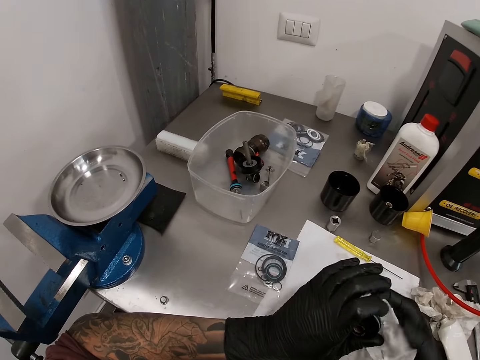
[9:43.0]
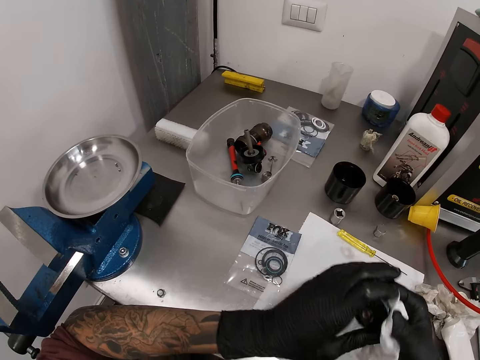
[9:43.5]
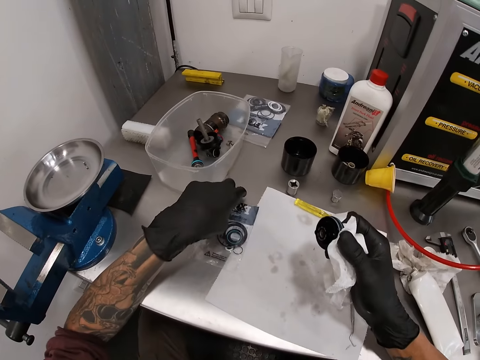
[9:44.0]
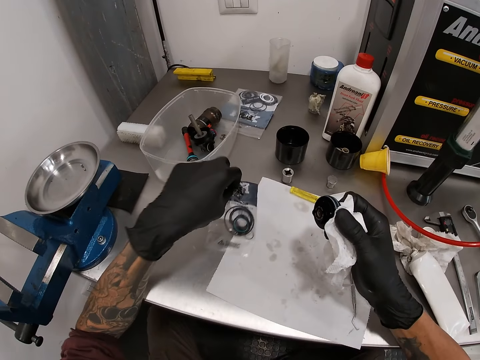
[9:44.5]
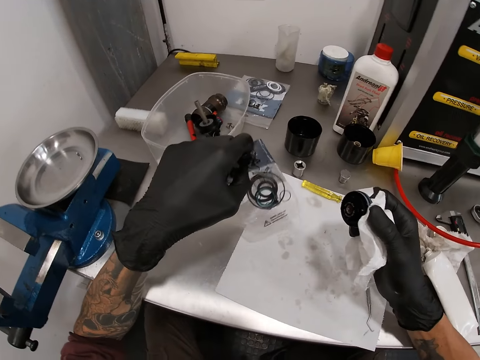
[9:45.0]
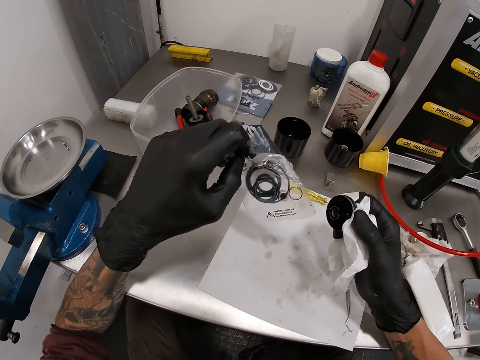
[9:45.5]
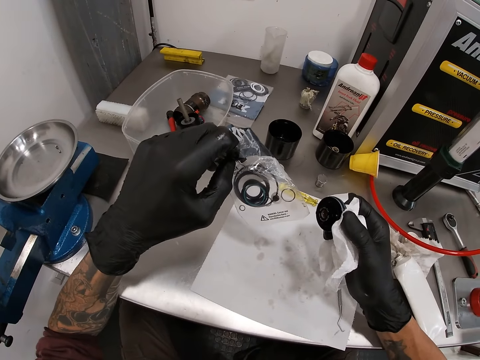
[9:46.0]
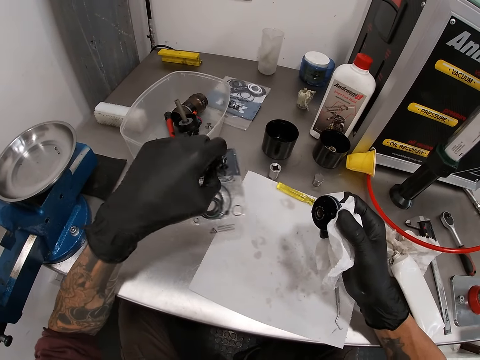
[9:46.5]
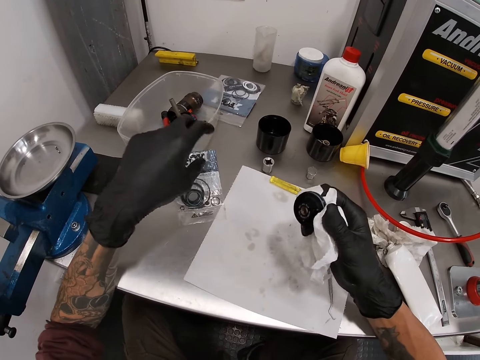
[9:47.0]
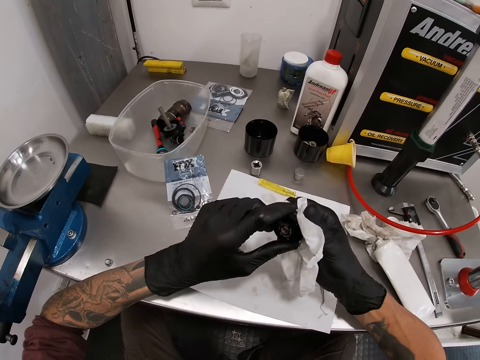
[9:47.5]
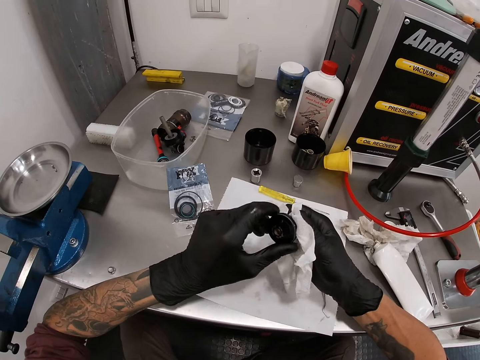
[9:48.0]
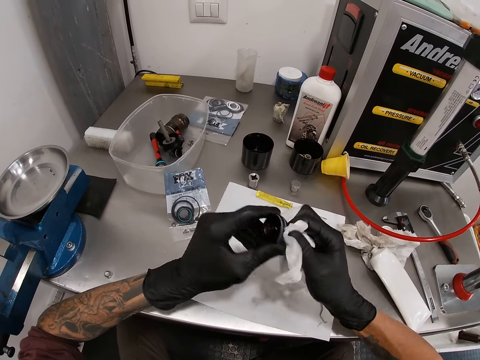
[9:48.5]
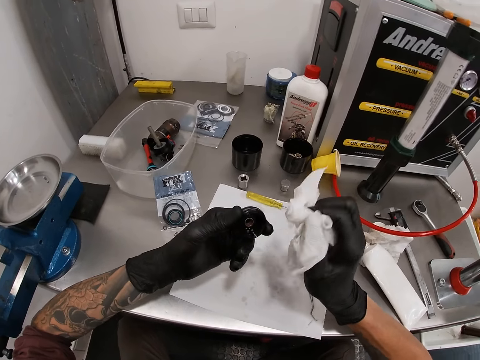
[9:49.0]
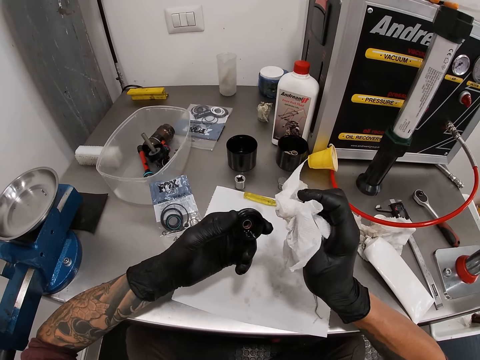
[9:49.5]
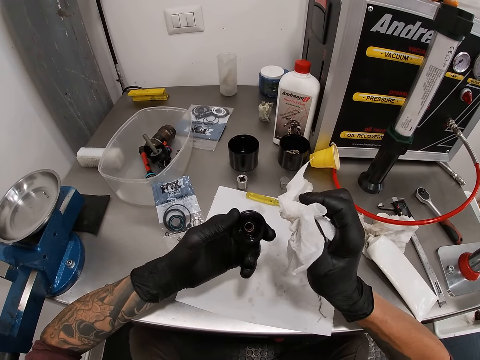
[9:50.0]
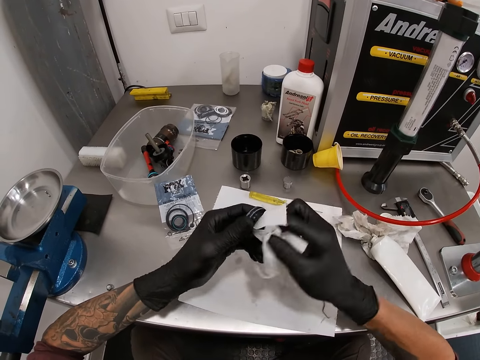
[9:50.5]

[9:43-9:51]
The camera wearer holds the valve cap or pressure regulator and the tissue paper in his right hand. He picks up the packet of washers on the table with his left hand. He holds the nylon packet. He looks at the packet. He drops the packet of washers in his left hand on the table. He holds the valve cap with his left hand. He wipes the valve cap in his left hand with the tissue paper in his right hand. He samples the pressure regulator.

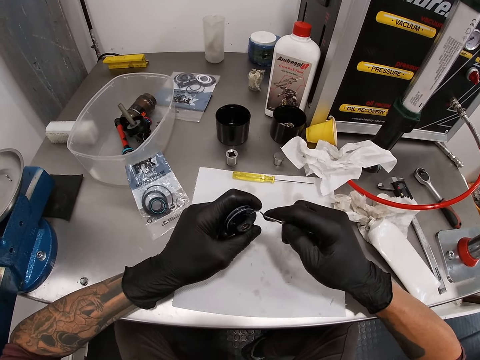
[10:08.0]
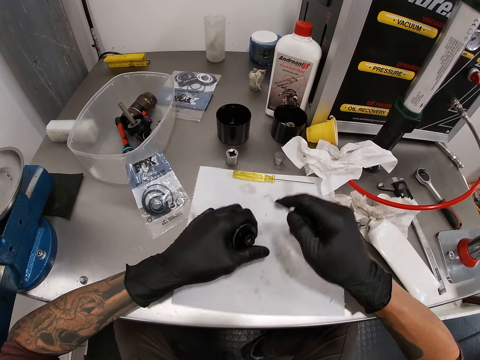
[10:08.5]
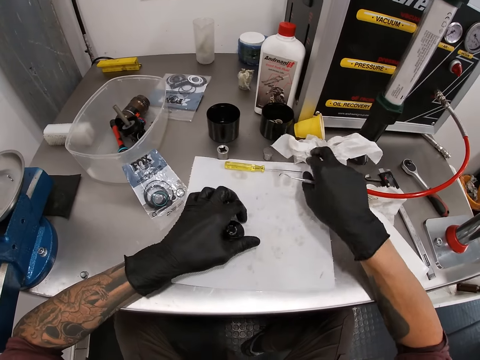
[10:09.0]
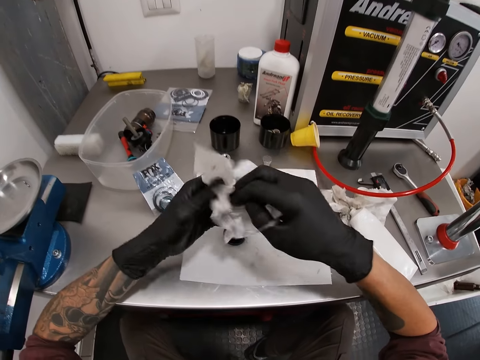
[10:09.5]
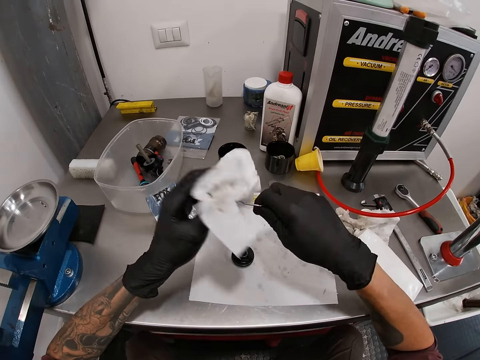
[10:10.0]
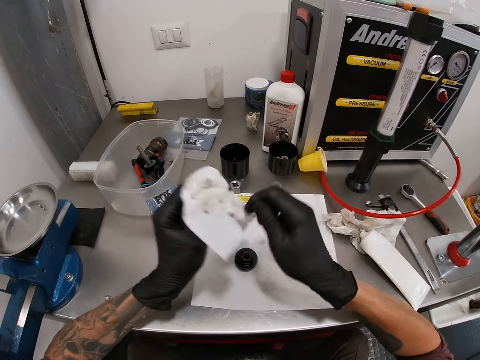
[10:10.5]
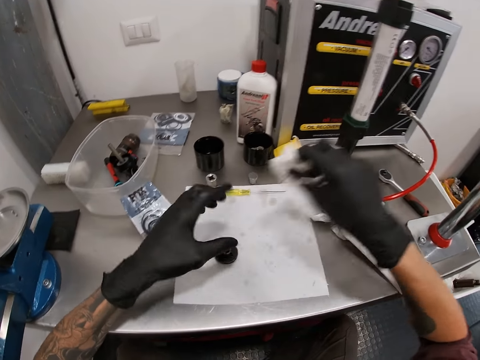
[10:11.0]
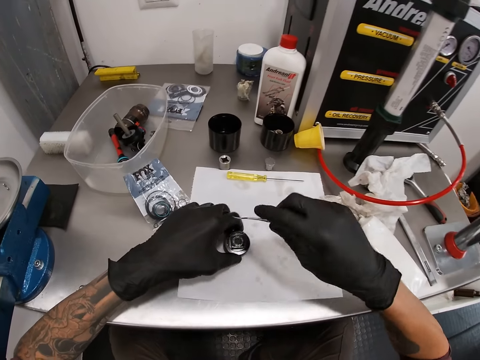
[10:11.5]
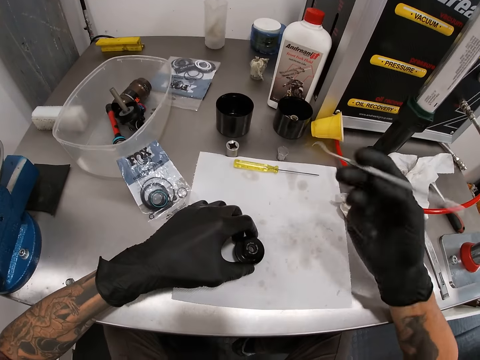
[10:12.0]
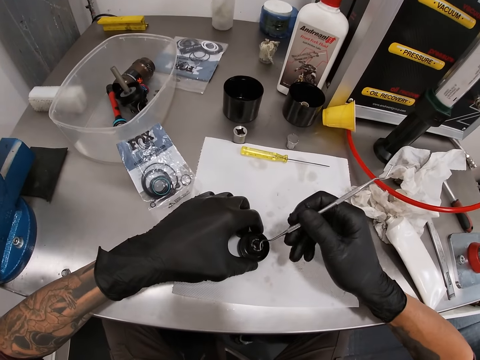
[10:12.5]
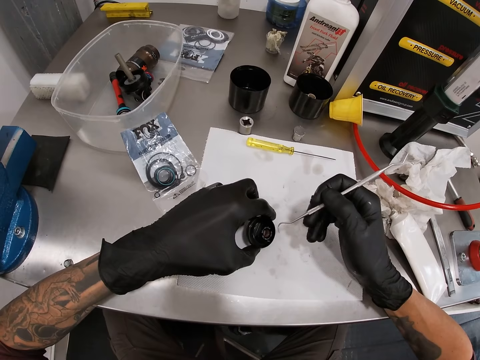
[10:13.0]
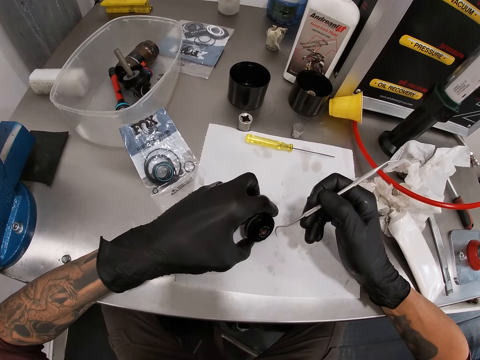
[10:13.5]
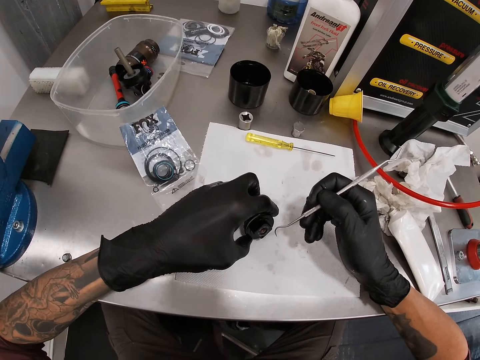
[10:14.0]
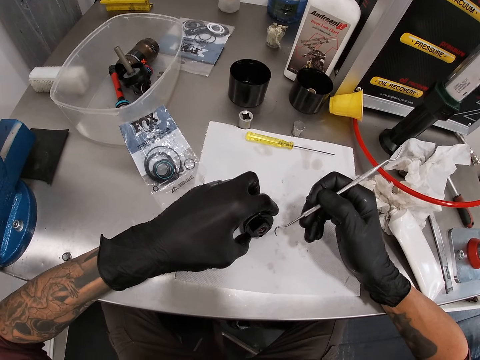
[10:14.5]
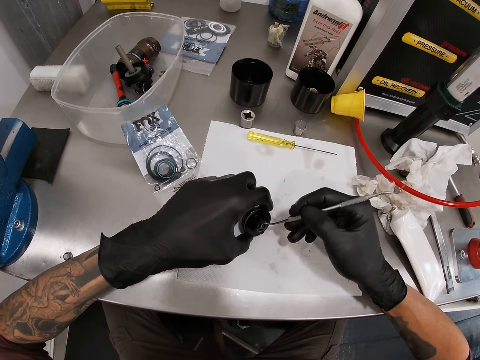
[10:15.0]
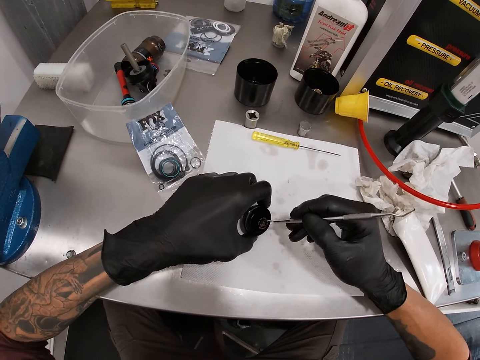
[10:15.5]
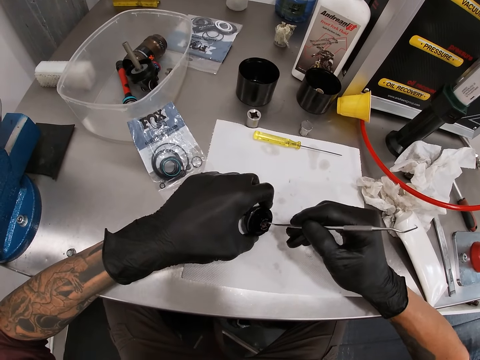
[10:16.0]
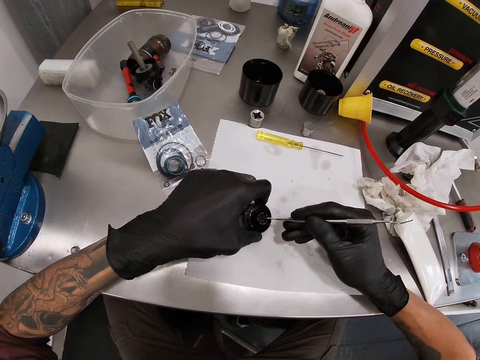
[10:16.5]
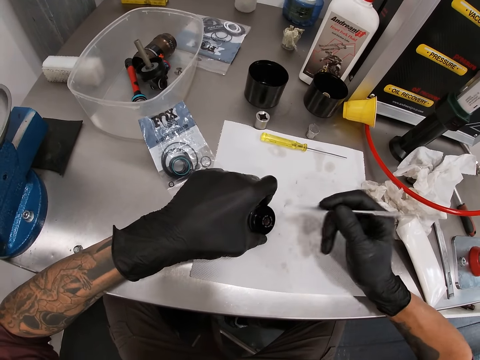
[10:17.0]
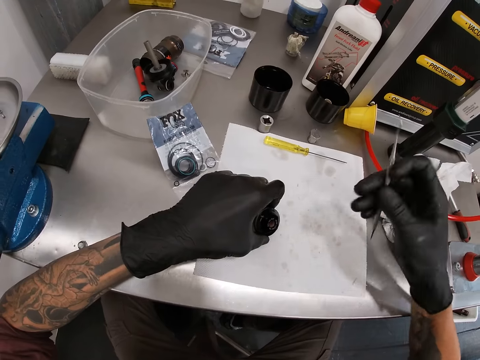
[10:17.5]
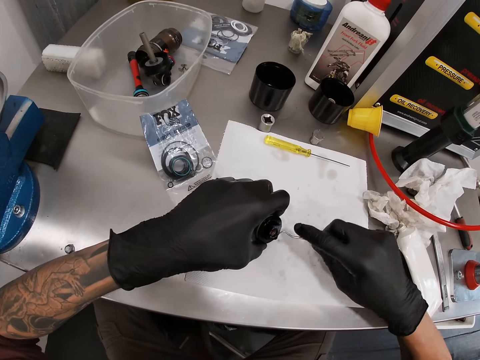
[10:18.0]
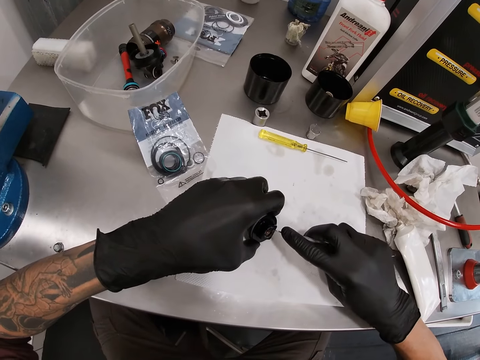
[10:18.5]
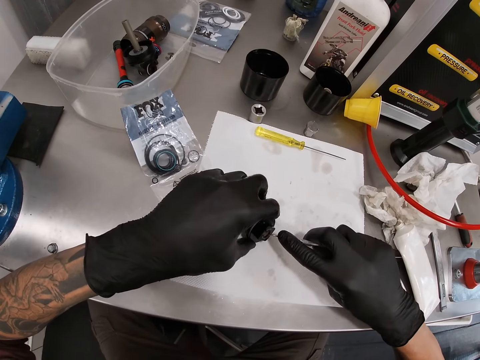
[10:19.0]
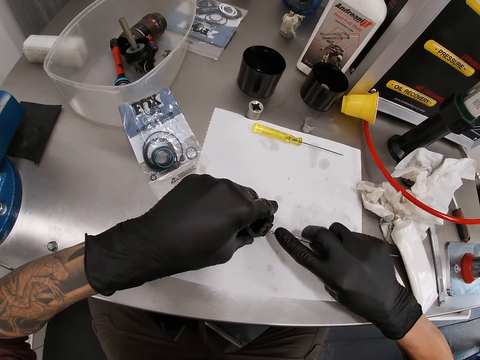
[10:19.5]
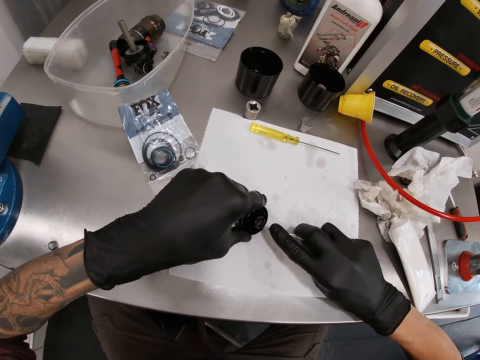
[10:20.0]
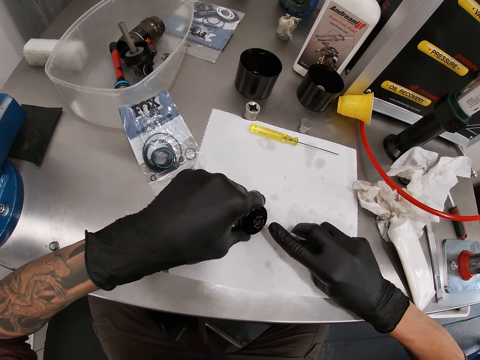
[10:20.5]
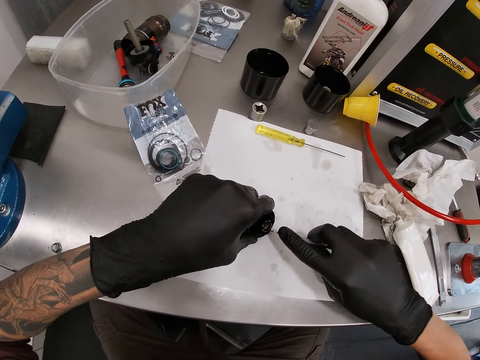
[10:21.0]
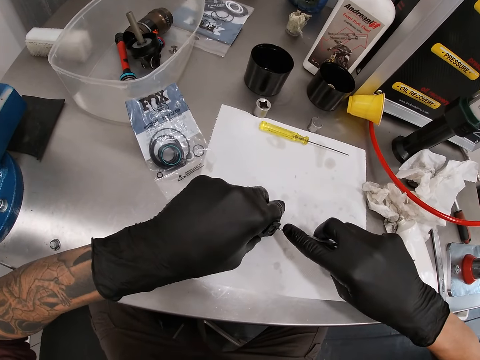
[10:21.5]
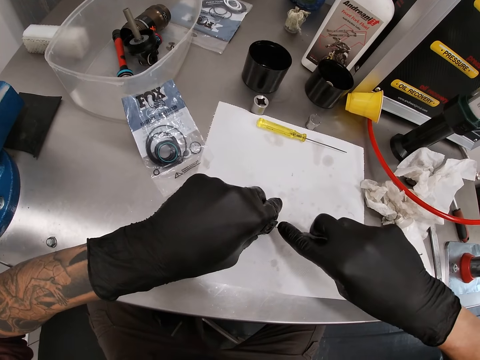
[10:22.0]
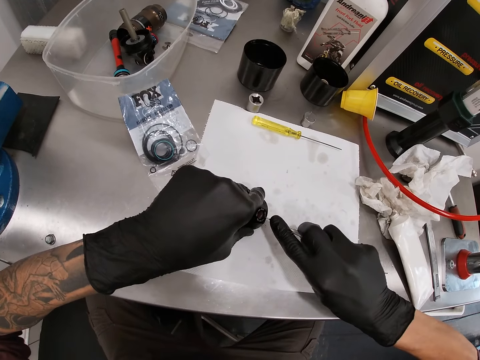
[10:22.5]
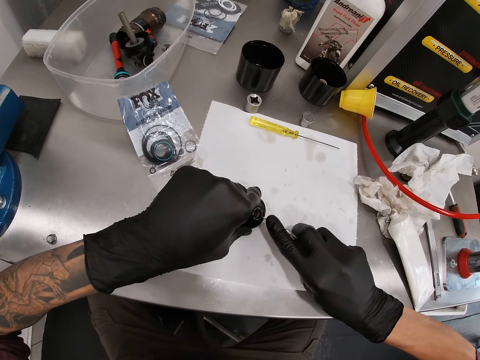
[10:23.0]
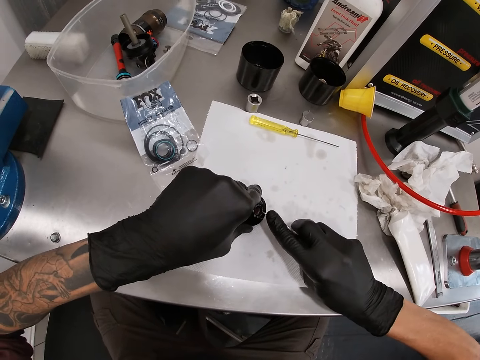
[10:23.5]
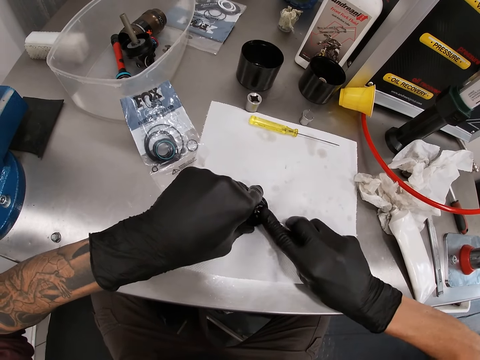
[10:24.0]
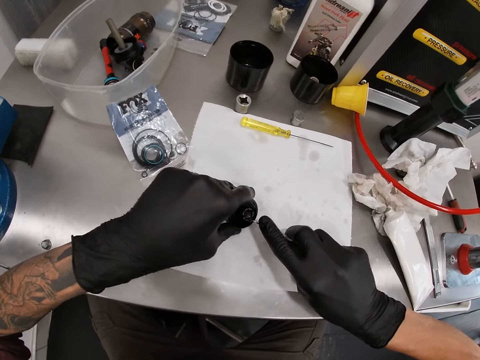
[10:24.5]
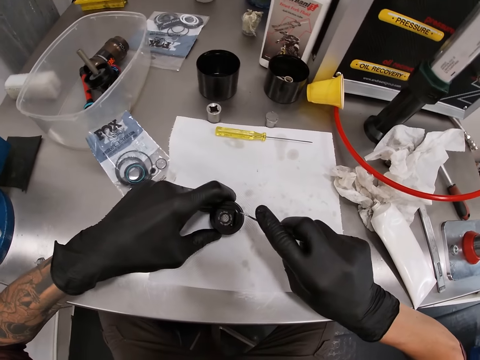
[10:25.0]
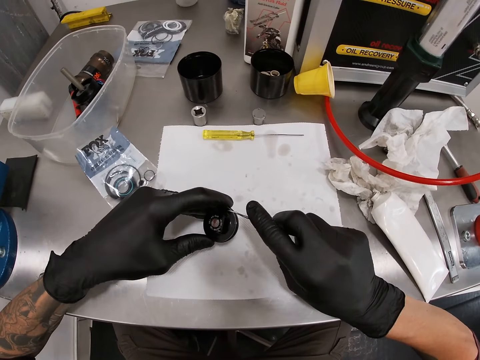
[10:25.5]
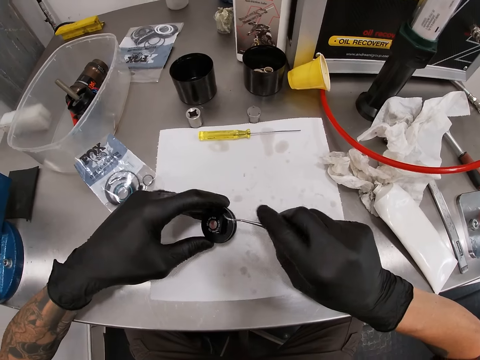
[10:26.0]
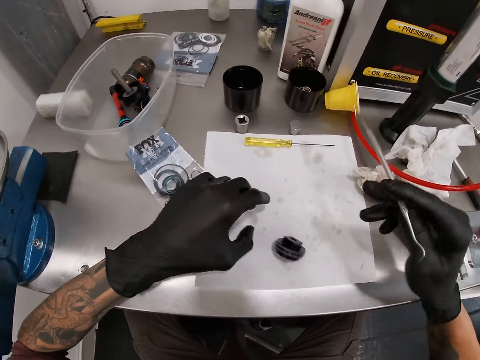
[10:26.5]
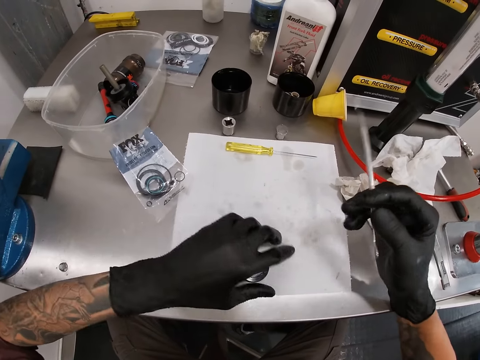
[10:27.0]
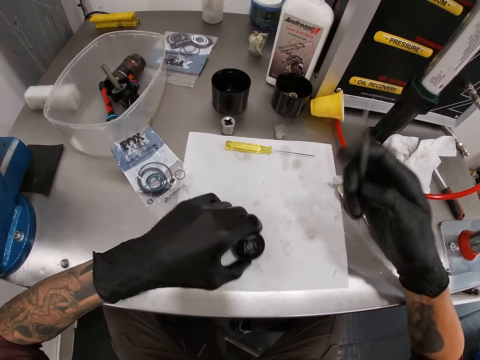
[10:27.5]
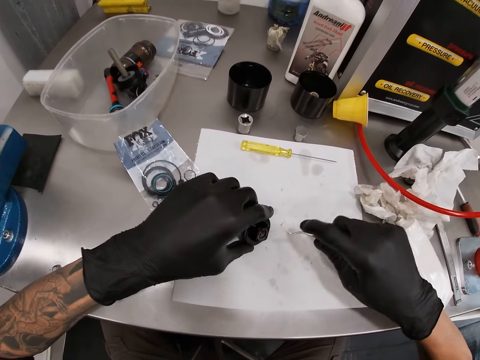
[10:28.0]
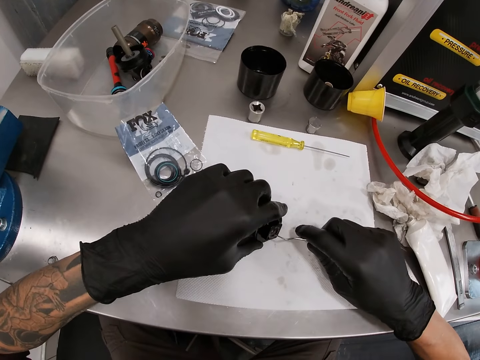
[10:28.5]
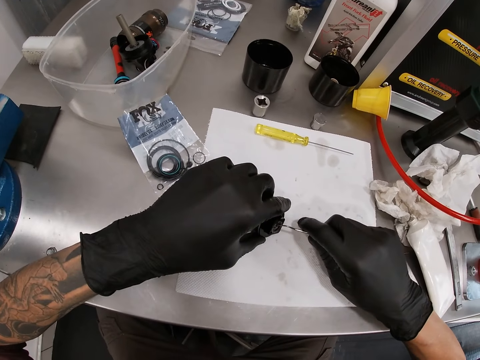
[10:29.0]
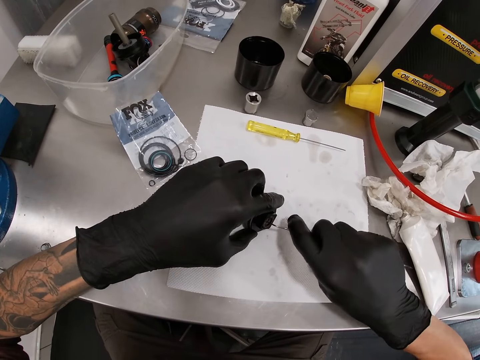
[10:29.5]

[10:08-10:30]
The camera wearer drops the valve cap or pressure regulator in his left hand on the paper. He picks up the tissue paper on the table with his right hand. He wipes the picker tool with the tissue paper in his right hand. He dumps the tissue paper in his right hand on the table. He picks up the valve cap on the table with his left hand. He scrapes the valve cap in his left hand with the picker tool in his right hand. He looks at the pressure regulator. He removes something with the metallic tool. He rotates the picker tool in his right hand. He scrapes the valve cap in his left hand with the picker tool in his right hand. He rotates the picker tool in his right hand. He stops the valve cap rolling on the paper on the table with his left hand. He picks up the valve cap on the table with his left hand. He scrapes the valve cap in his left hand with the picker tool in his right hand.
